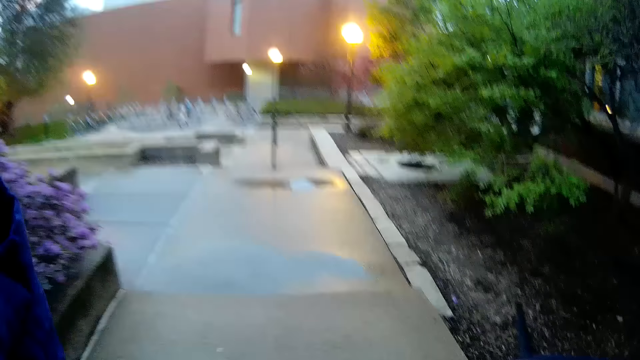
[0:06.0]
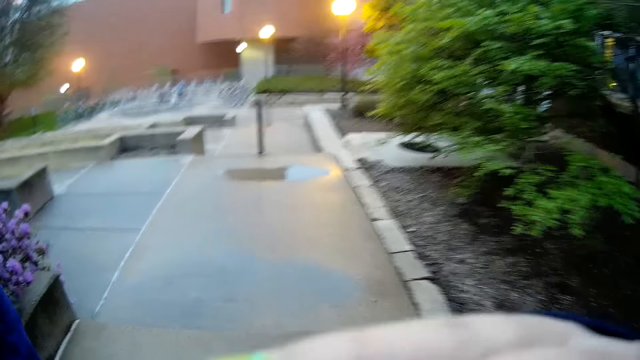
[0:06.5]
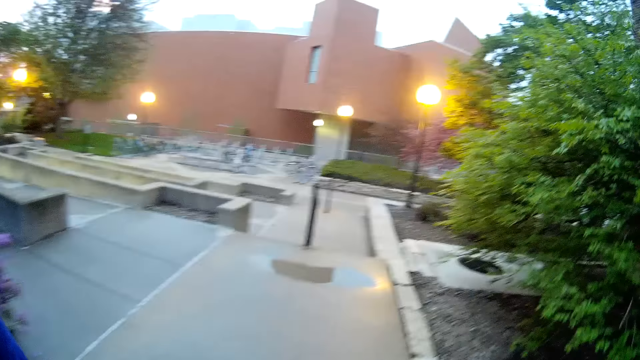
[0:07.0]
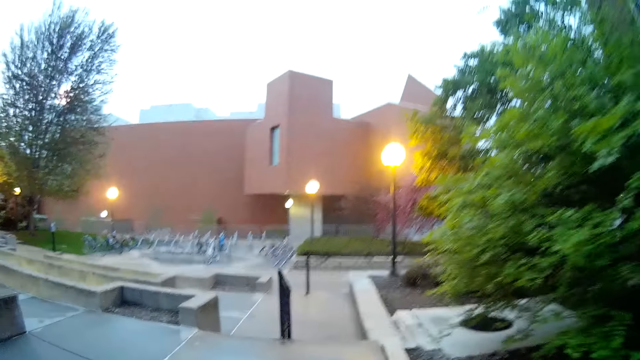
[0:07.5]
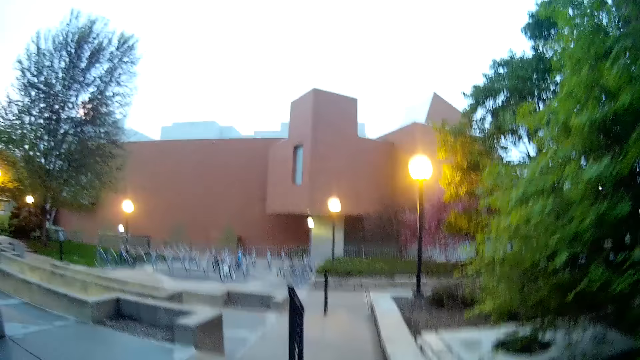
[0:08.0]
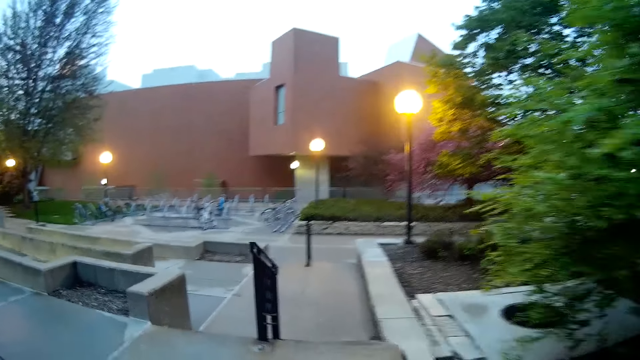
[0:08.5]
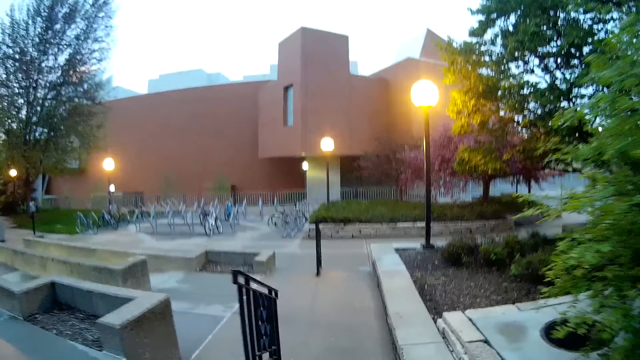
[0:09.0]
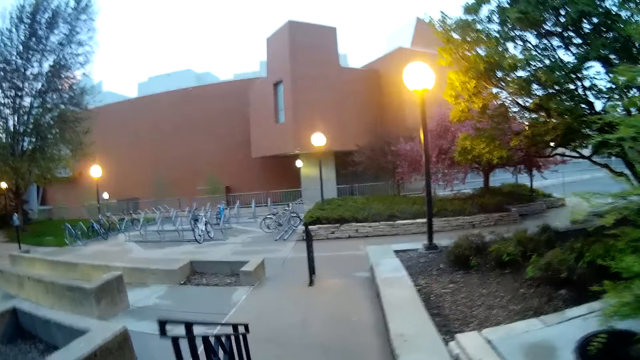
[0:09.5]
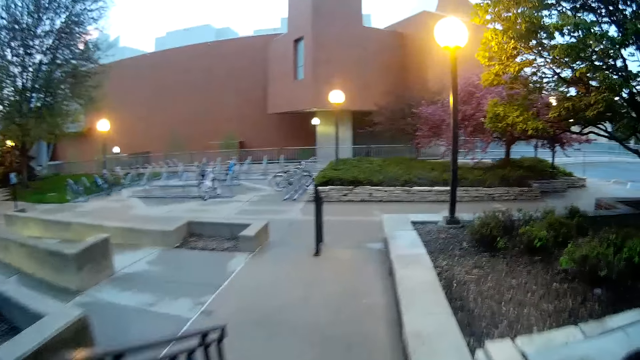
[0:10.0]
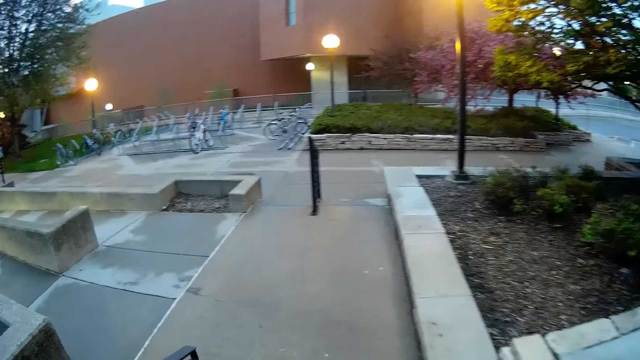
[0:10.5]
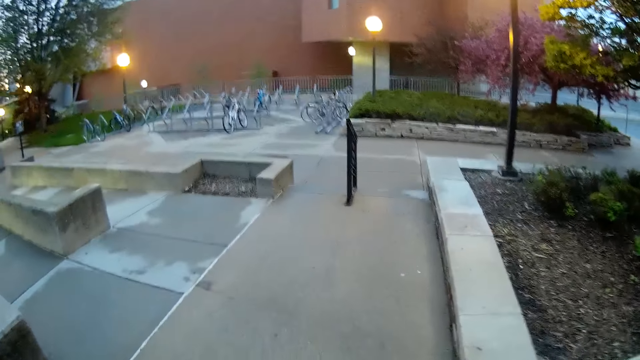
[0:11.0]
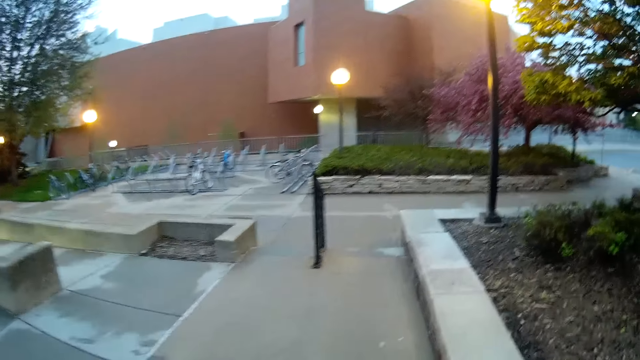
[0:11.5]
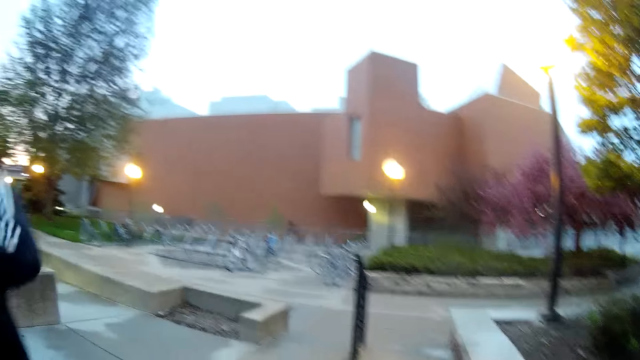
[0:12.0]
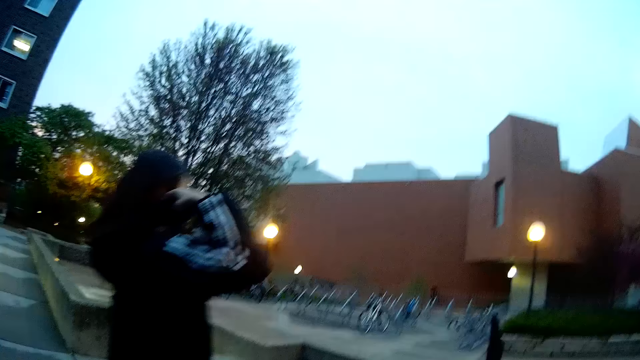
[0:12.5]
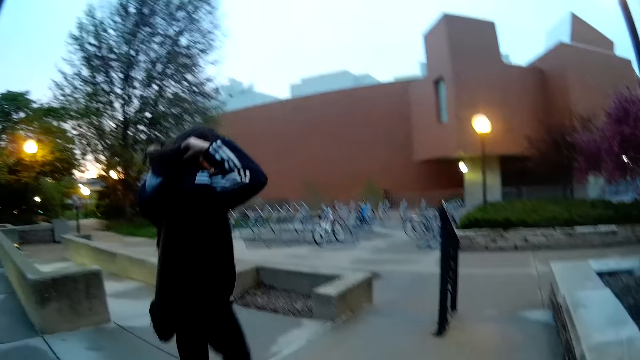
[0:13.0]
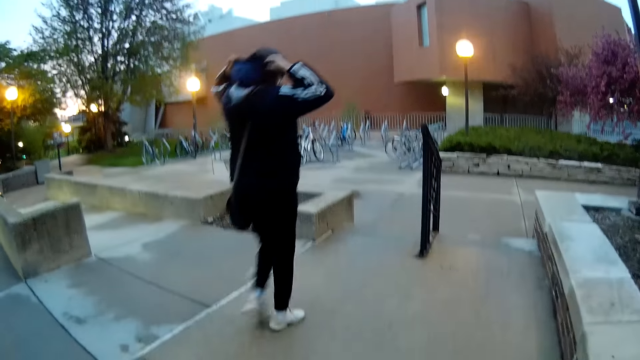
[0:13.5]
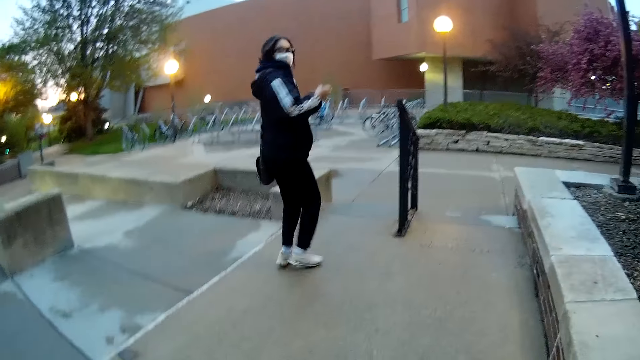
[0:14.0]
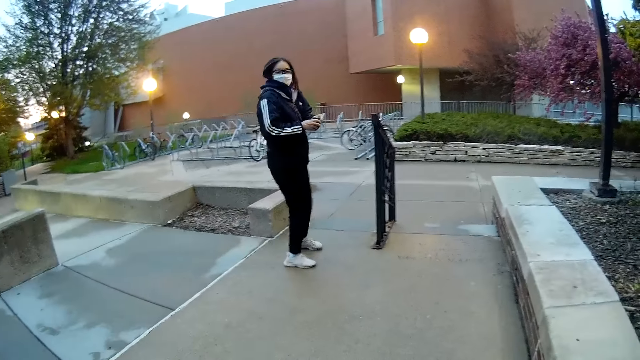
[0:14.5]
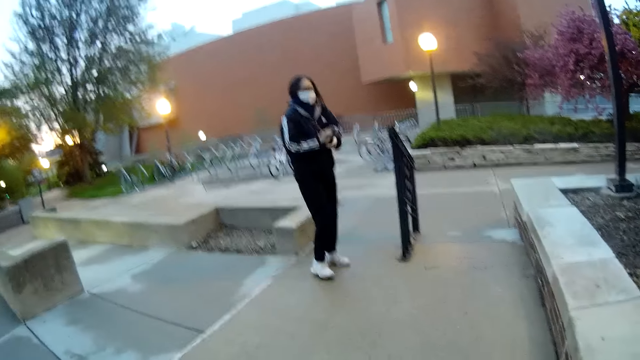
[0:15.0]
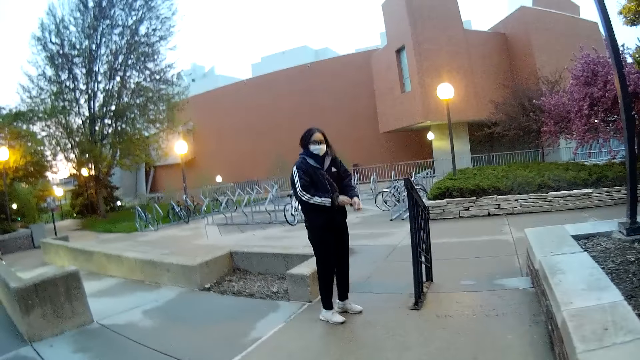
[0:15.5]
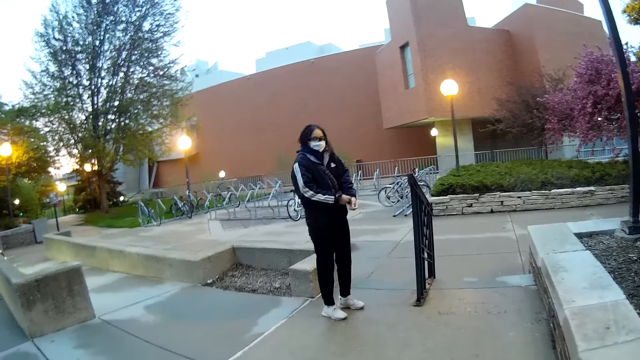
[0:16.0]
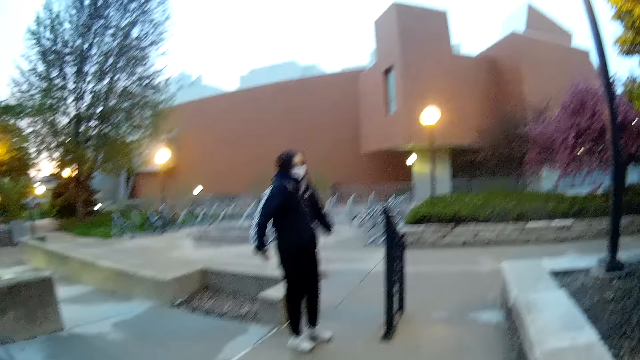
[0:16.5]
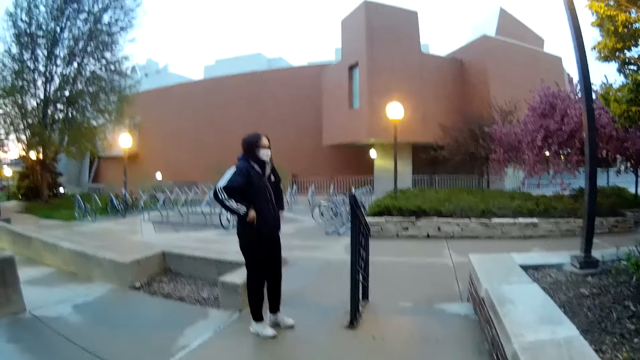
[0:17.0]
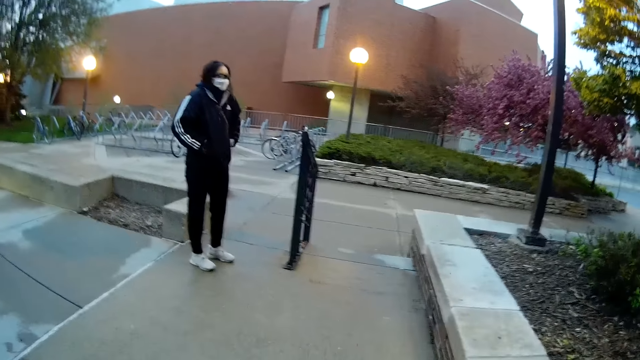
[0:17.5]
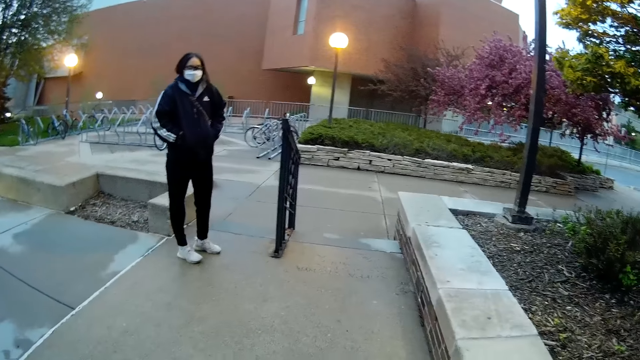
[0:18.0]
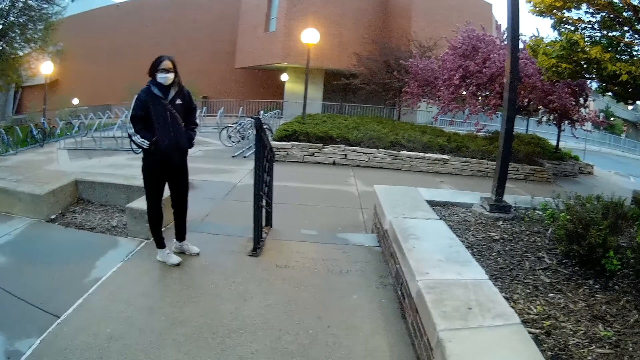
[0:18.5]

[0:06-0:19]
The camera wearer lifts a hand. They walk down a ramp. A woman walks past the camera wearer. The woman adjusts her hoodie, turns back, puts a band in her hand, pulls her jacket and puts a hand in her pocket.

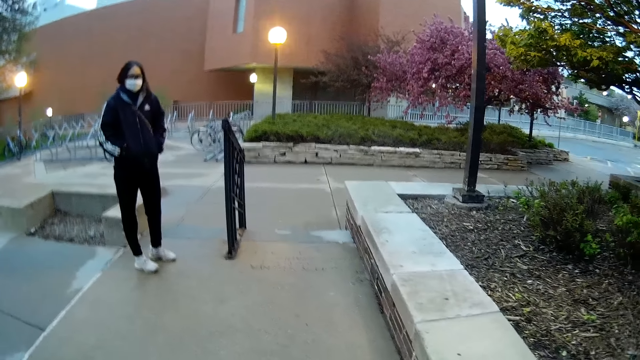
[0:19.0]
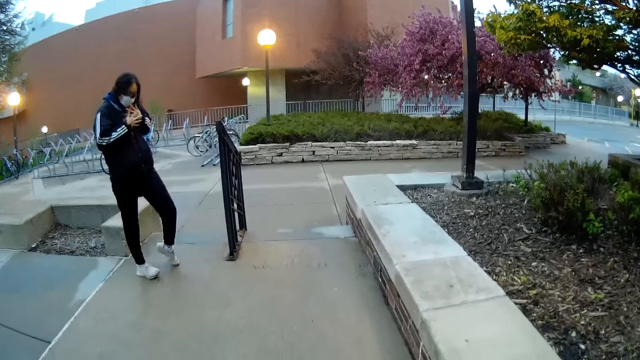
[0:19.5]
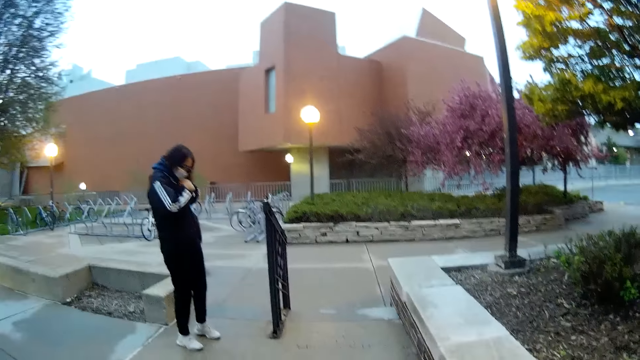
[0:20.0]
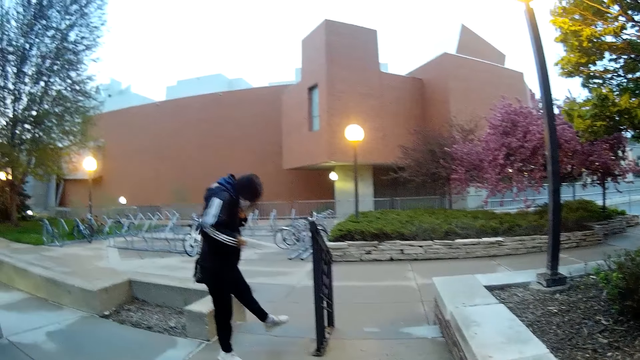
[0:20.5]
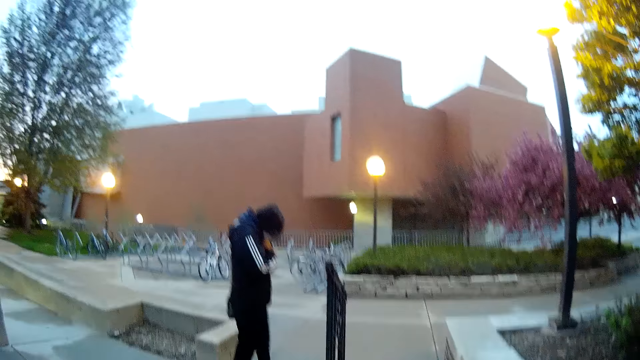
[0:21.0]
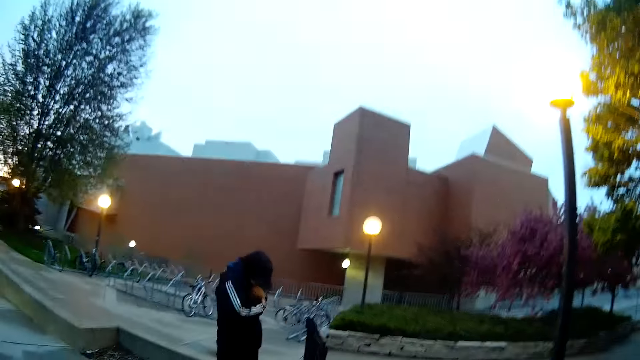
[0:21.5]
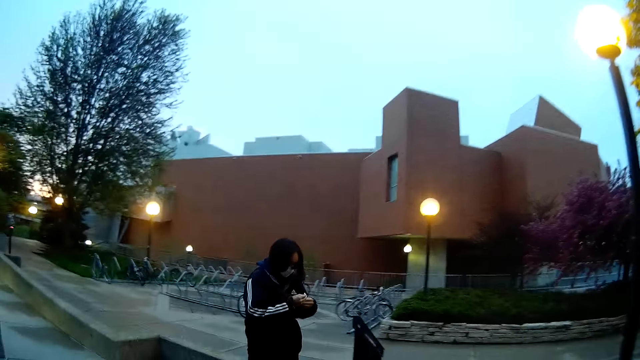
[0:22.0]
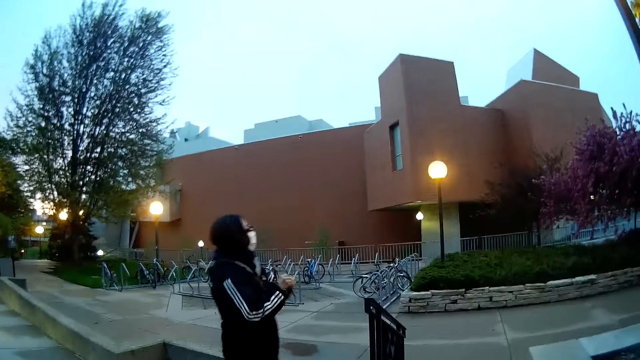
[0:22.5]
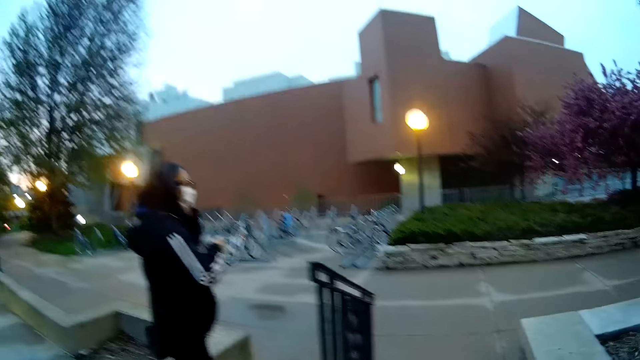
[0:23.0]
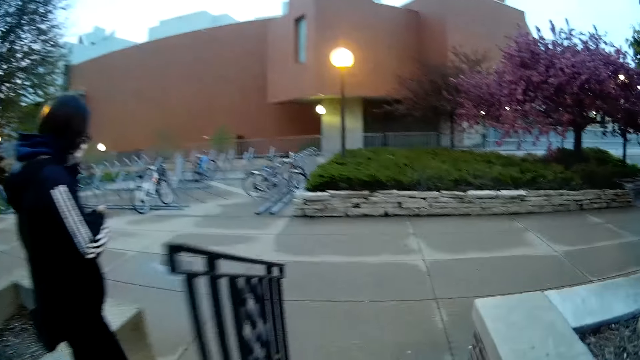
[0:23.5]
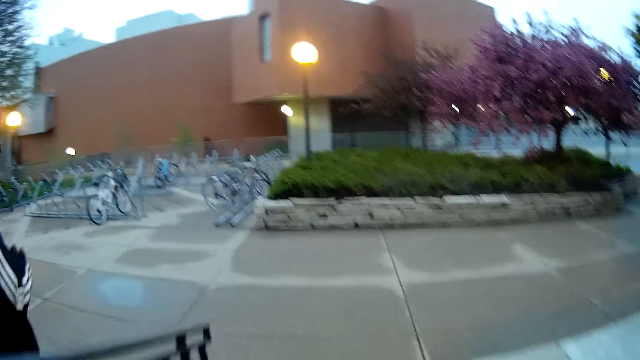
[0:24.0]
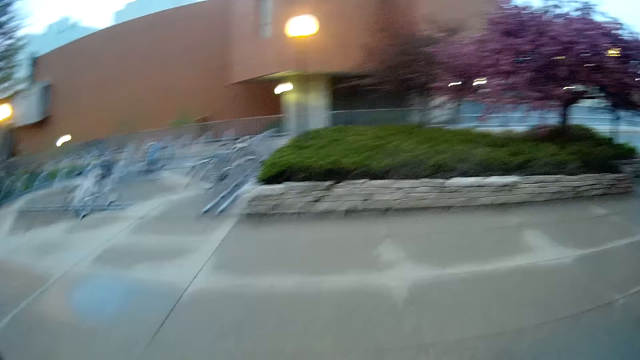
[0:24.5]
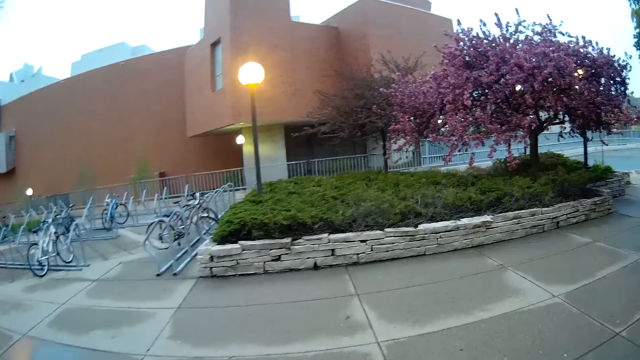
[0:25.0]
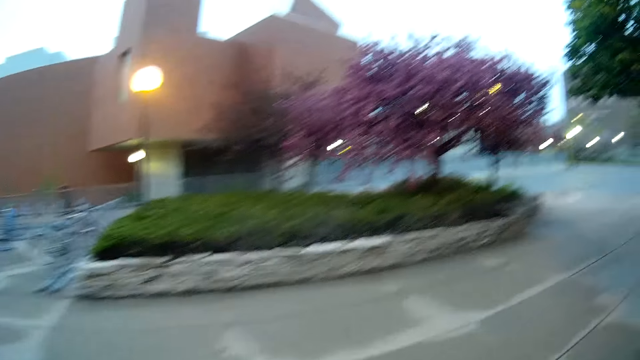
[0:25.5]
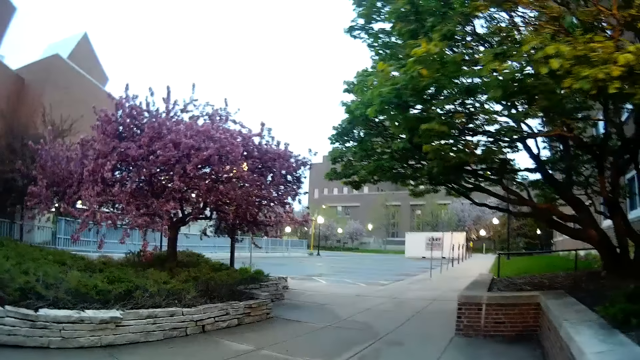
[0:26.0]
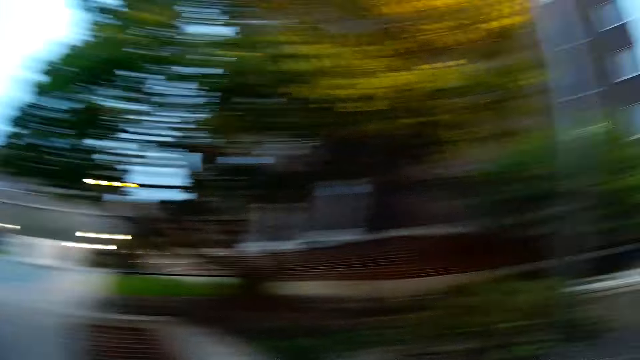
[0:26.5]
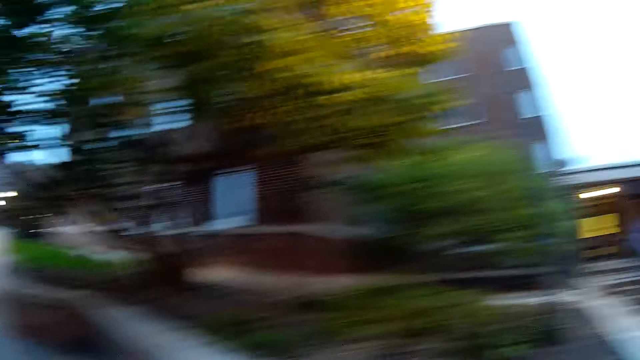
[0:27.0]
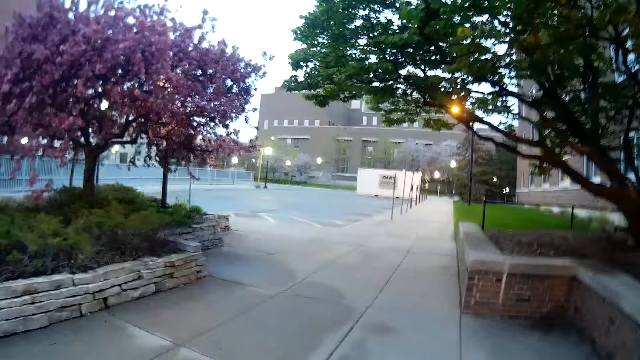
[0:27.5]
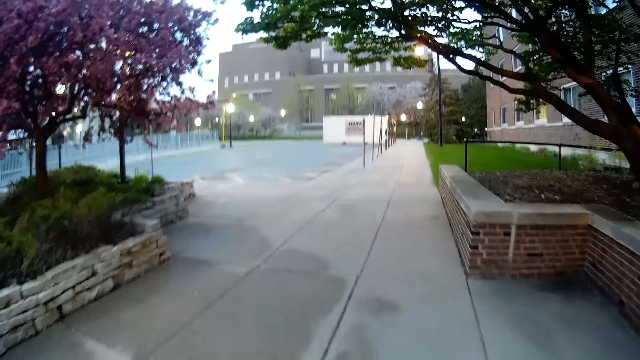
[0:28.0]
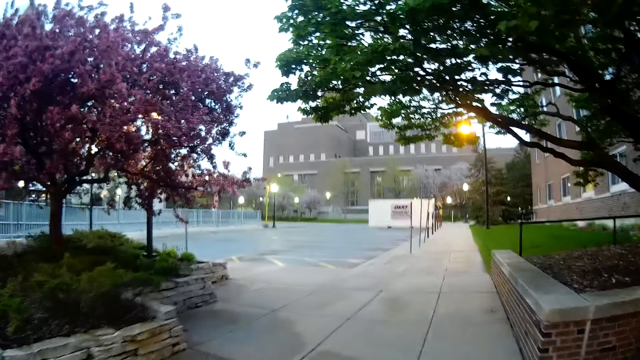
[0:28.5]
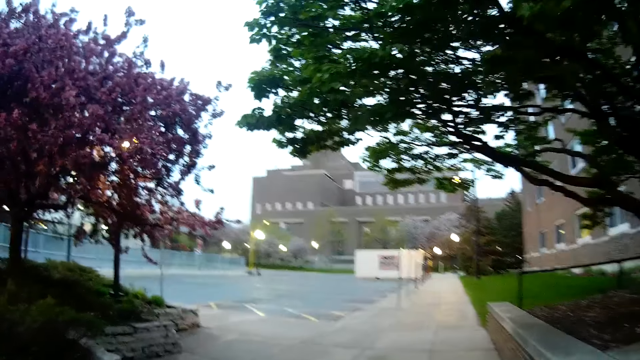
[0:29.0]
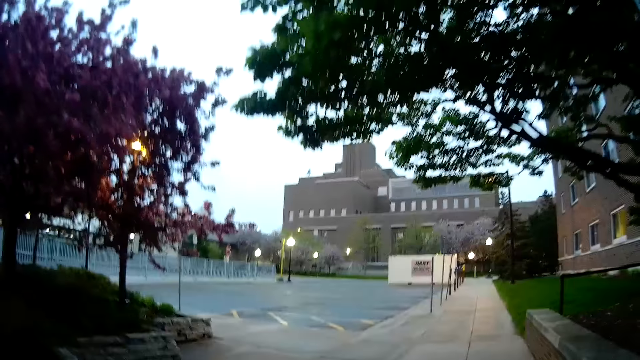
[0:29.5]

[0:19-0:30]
The woman removes her hands from her pocket, scratches her hands, moves her hands apart, lifts a leg and touches the other hand. The camera wearer interacts with the woman. They walk around. The woman walks down a ramp. The camera wearer walks down the ramp. They walk on a pathway with the woman. They look around.
